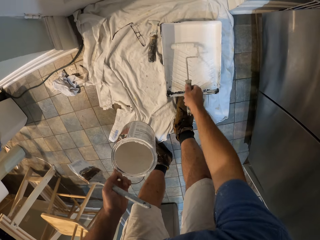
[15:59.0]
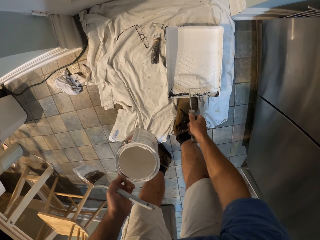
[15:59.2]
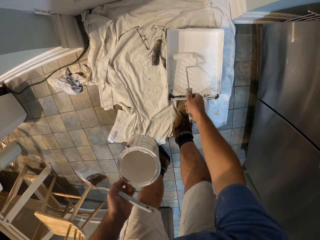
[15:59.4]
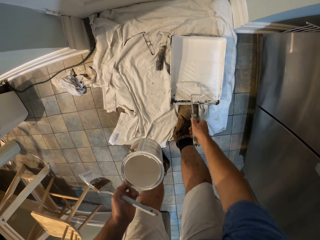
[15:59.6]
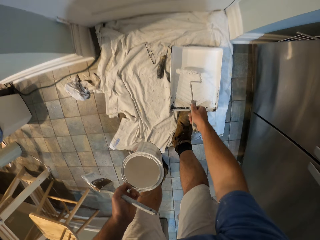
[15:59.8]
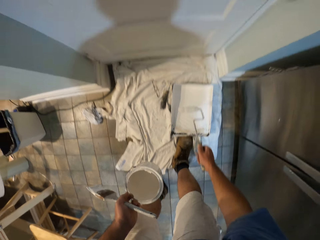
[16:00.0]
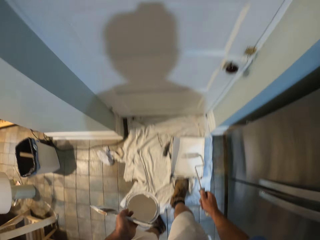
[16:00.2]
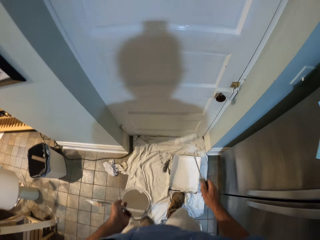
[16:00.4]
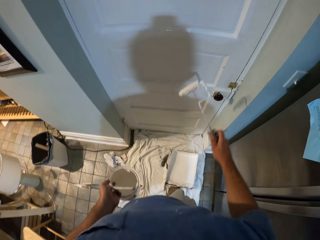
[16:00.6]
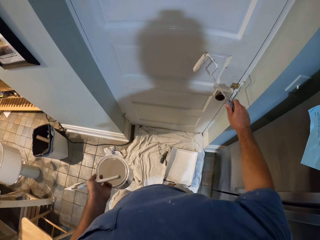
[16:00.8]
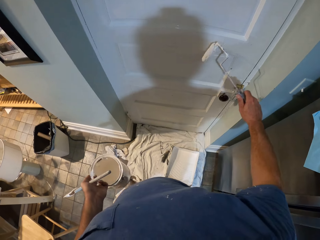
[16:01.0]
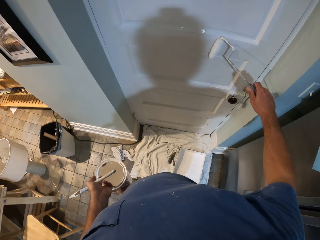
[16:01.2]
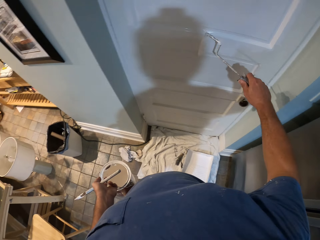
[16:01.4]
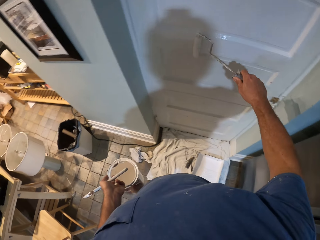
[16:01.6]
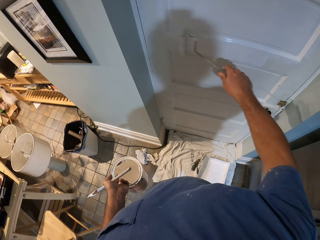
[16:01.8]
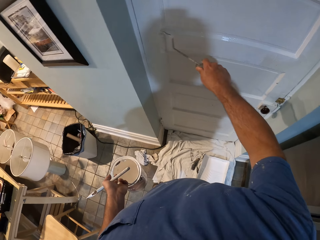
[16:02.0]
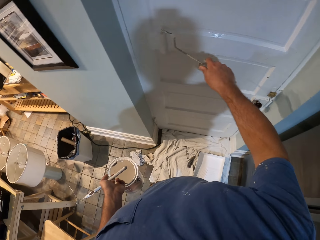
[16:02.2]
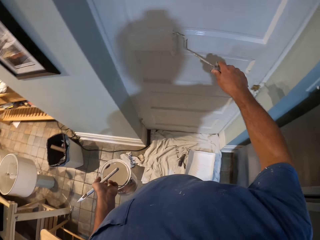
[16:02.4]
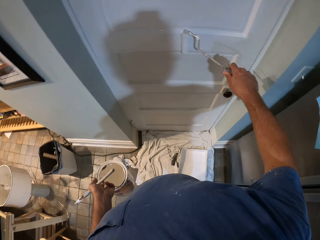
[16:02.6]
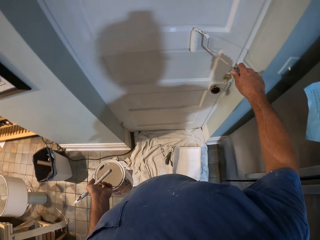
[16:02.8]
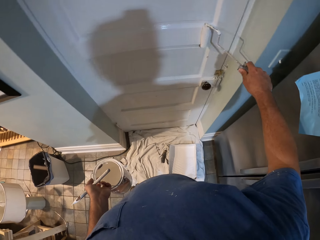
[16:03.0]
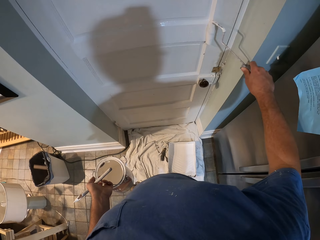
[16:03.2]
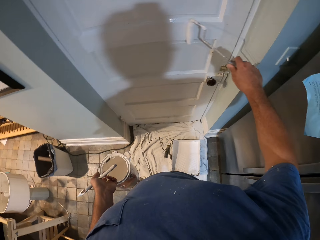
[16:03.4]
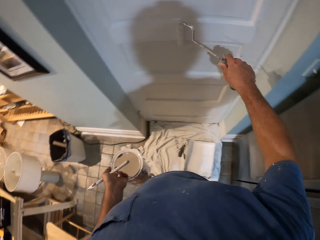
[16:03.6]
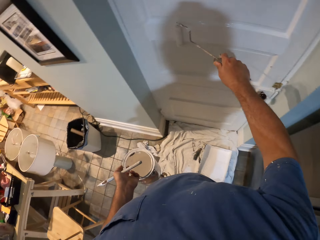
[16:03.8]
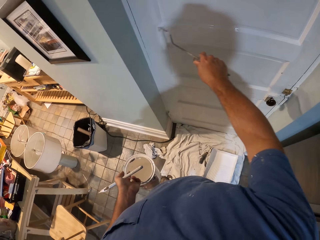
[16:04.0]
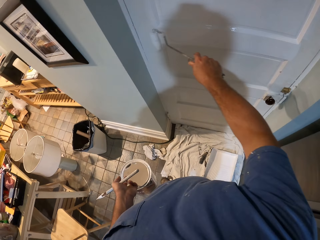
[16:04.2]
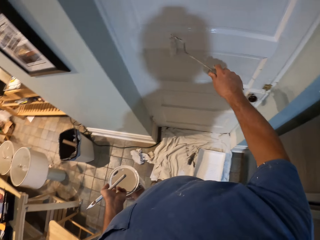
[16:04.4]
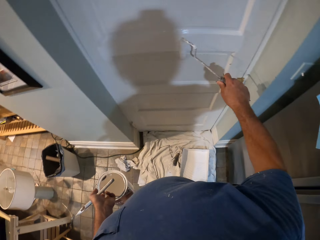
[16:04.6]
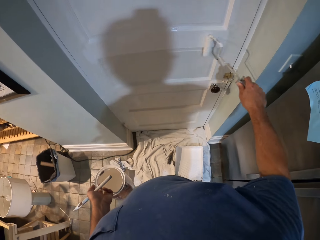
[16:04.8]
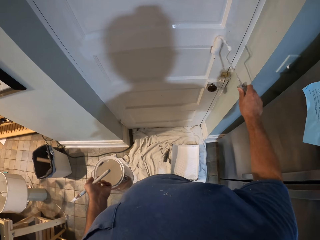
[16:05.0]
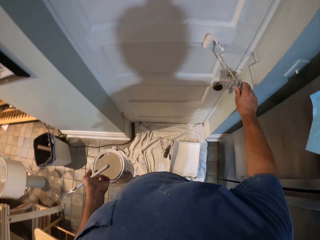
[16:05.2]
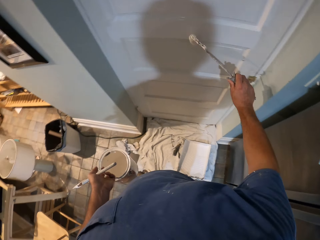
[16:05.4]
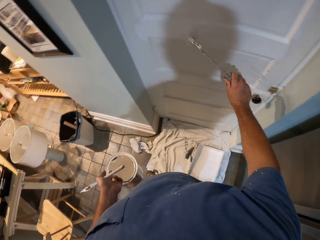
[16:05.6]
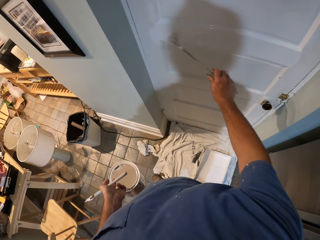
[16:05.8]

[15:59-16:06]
The camera wearer paints the door with the brush in his right hand.

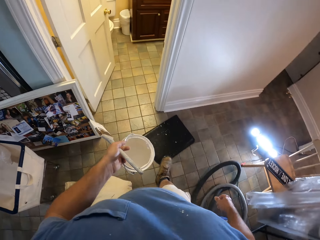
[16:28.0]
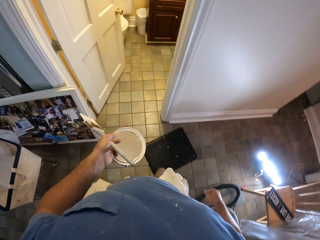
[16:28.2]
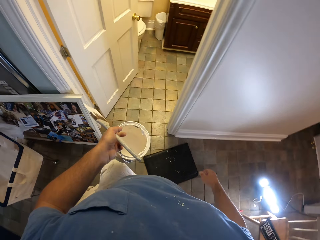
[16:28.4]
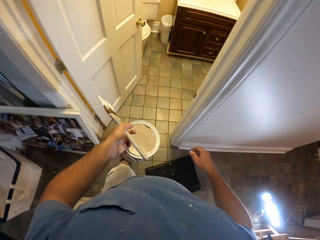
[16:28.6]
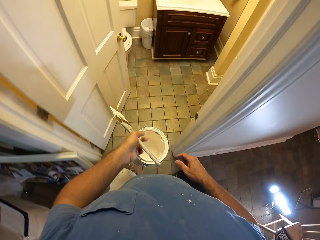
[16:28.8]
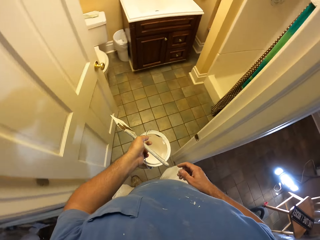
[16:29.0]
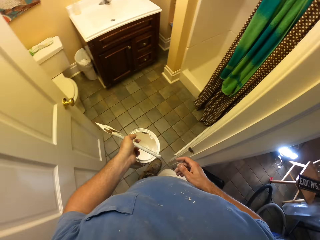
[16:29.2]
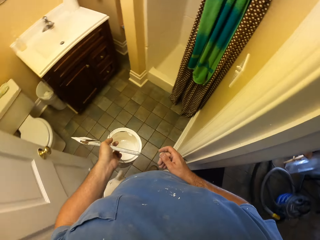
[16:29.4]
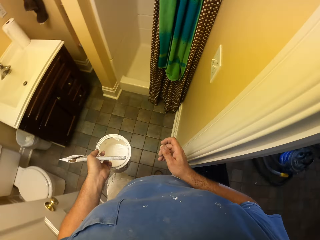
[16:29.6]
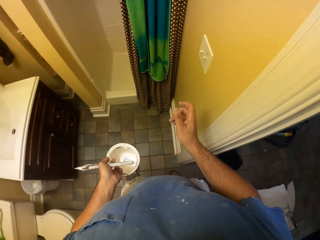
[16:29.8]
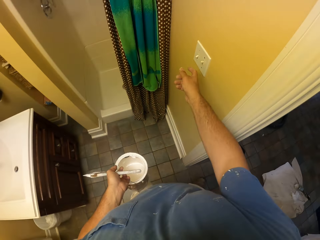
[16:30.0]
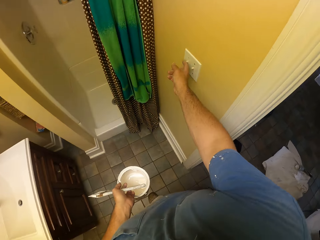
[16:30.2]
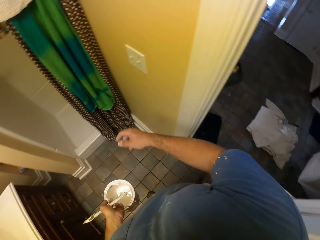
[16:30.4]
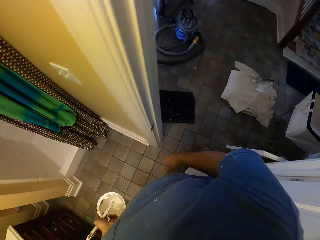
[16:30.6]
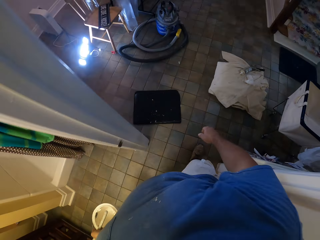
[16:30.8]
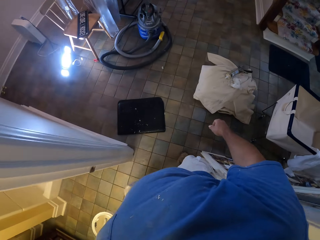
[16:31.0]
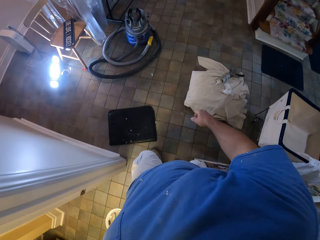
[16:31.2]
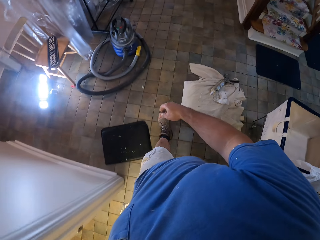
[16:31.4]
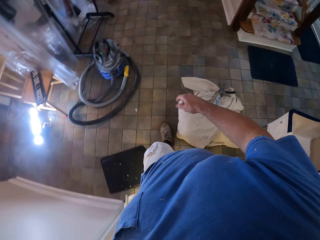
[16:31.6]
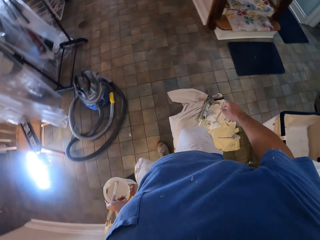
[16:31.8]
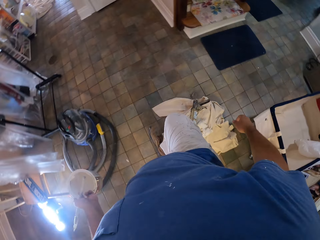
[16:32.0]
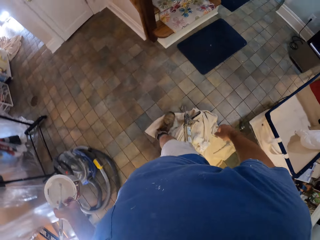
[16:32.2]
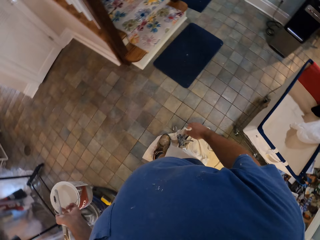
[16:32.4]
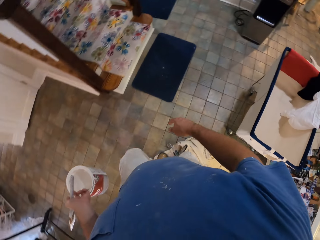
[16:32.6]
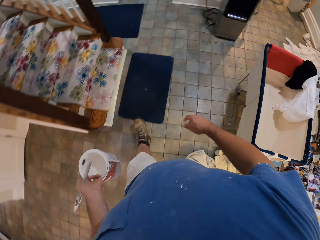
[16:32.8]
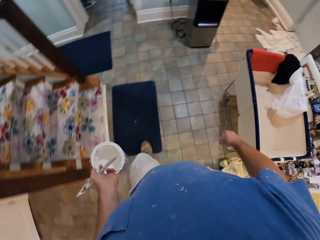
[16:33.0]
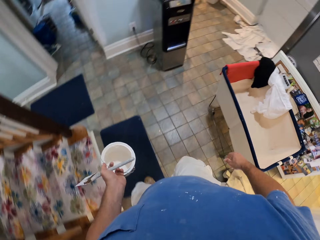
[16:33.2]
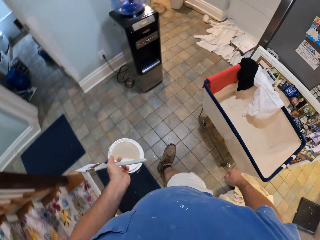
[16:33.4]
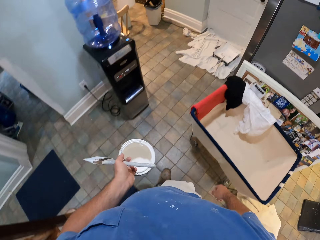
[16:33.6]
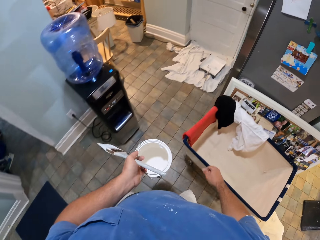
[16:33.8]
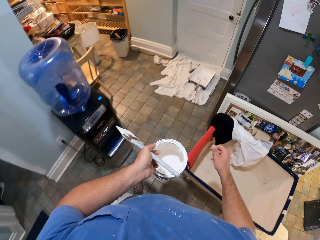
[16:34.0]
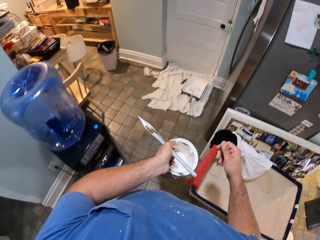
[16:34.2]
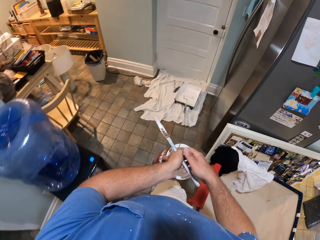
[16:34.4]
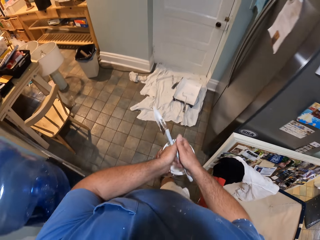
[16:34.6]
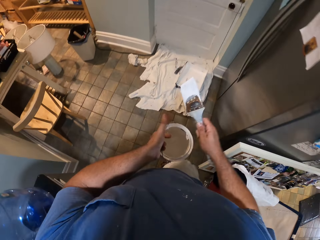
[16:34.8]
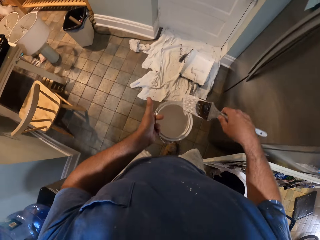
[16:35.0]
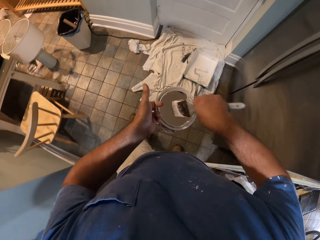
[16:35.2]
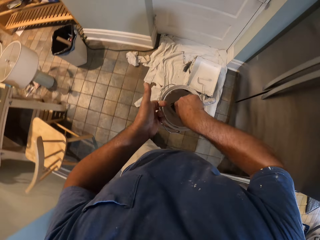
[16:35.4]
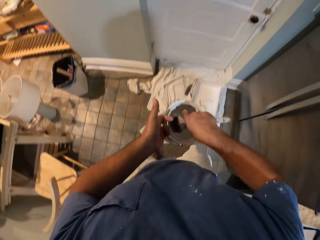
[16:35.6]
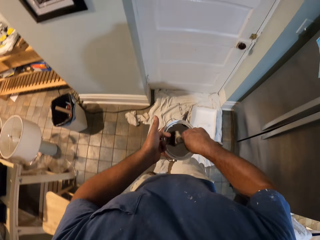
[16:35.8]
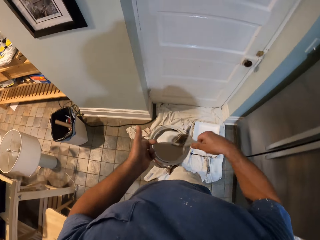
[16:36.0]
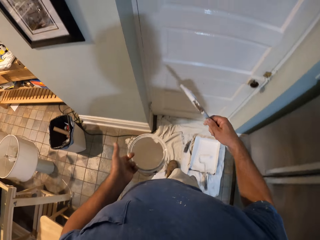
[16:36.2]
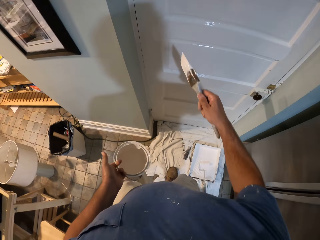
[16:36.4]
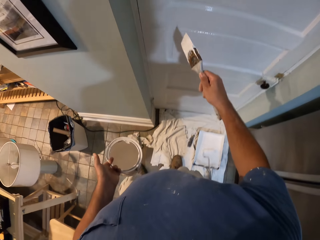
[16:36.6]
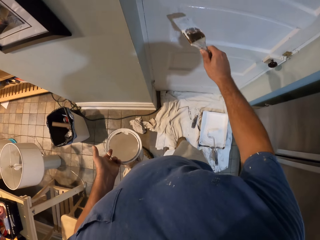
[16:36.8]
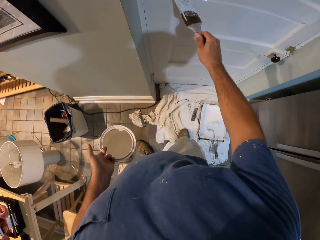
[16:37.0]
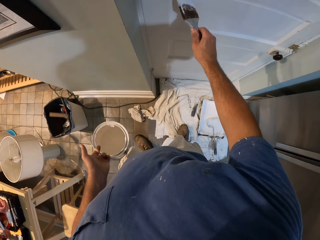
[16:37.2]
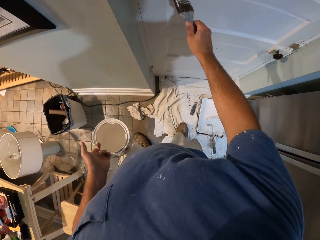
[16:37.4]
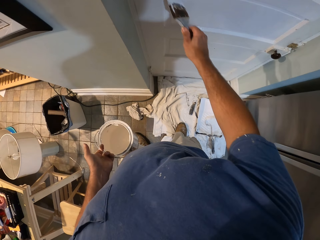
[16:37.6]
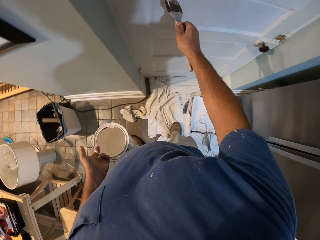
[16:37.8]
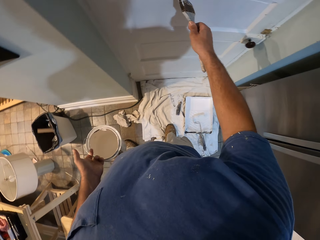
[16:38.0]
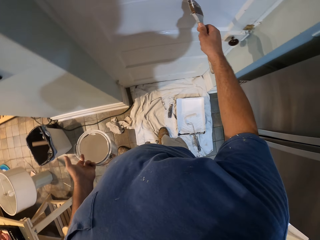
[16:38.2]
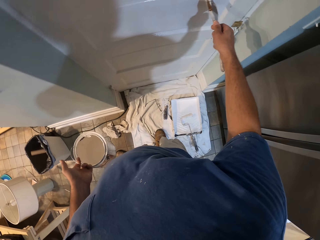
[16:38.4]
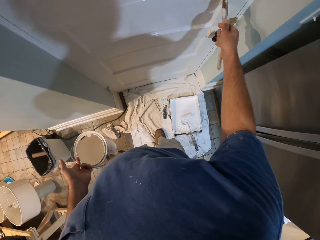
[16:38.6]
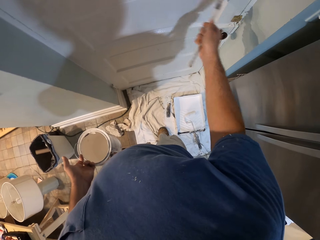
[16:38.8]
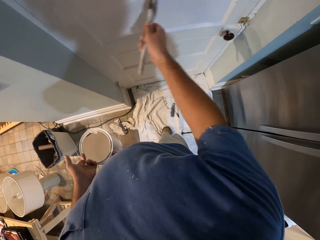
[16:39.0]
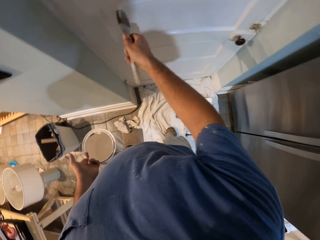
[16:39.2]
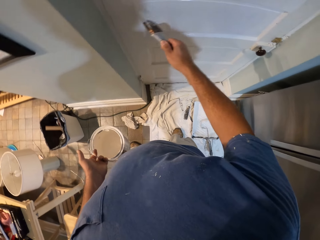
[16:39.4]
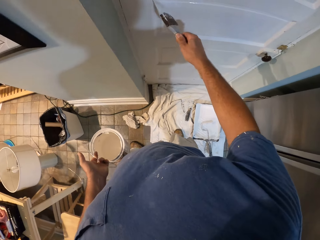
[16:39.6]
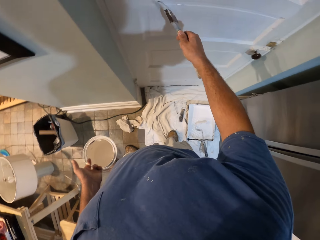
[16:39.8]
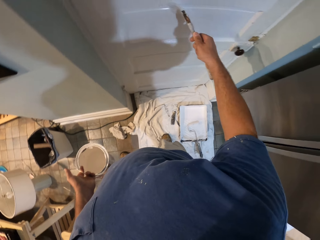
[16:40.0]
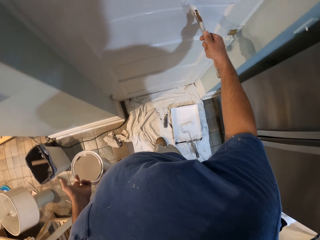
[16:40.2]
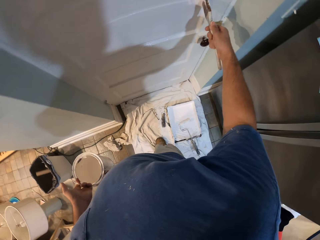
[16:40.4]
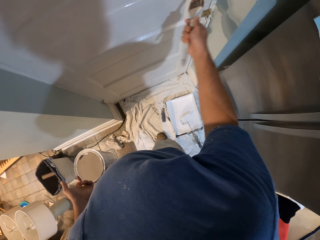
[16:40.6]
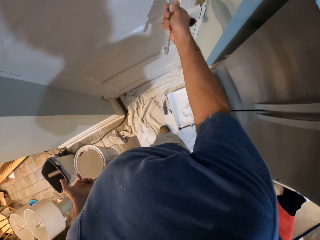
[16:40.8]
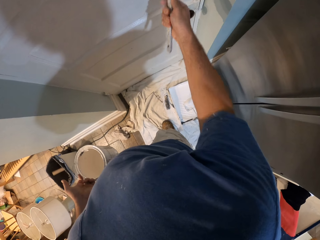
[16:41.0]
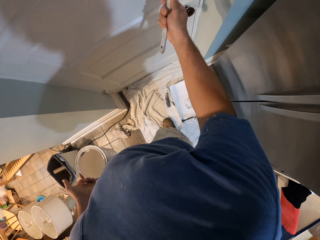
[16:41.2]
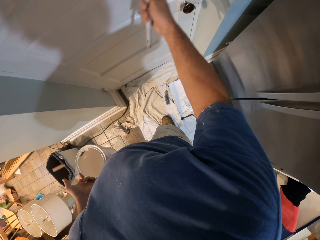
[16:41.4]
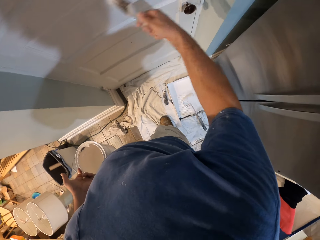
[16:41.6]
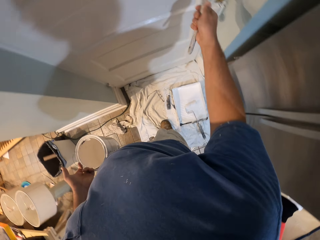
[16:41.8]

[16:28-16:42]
The camera wearer touches the switch with his right hand. He turns on the switch. He walks towards the door he painted with a paint container and a brush in his left hand. He passes the brush in his left hand to his right hand. He dips the brush in his right hand into the paint container in his left hand. He paints the door with the brush in his right hand.
